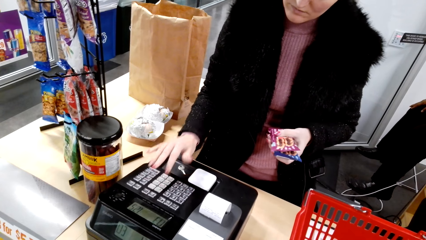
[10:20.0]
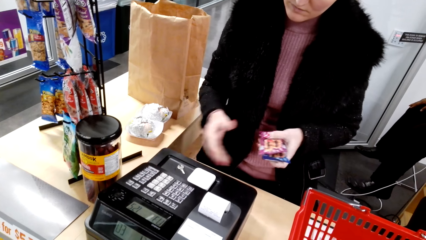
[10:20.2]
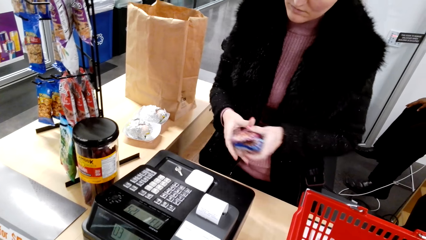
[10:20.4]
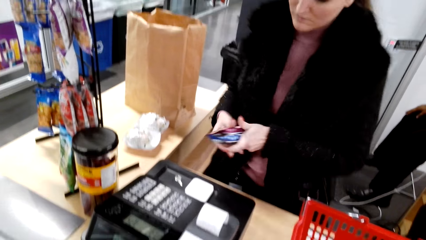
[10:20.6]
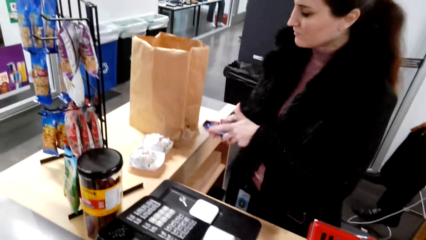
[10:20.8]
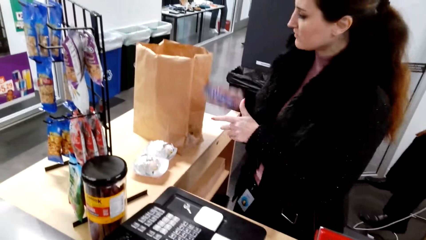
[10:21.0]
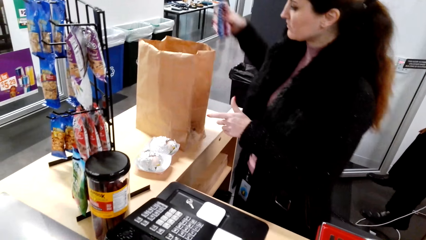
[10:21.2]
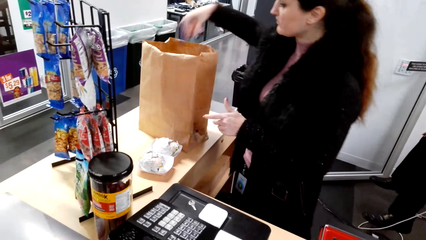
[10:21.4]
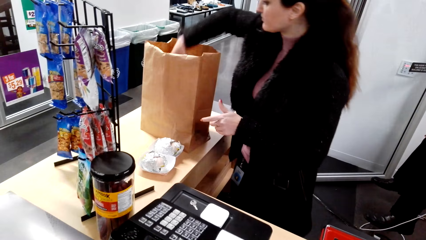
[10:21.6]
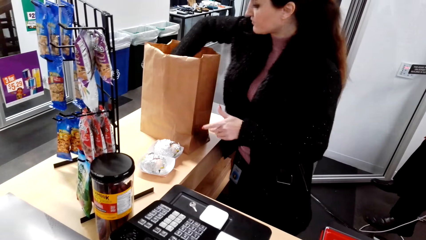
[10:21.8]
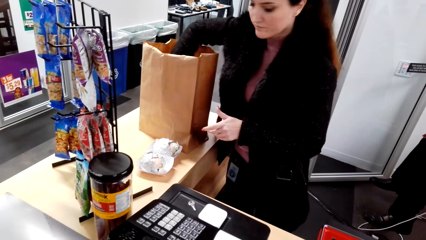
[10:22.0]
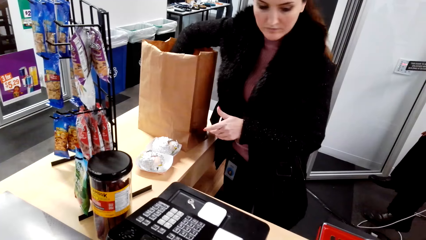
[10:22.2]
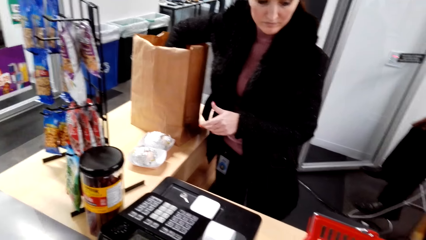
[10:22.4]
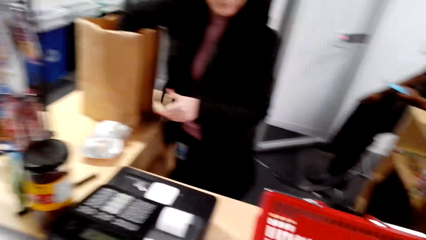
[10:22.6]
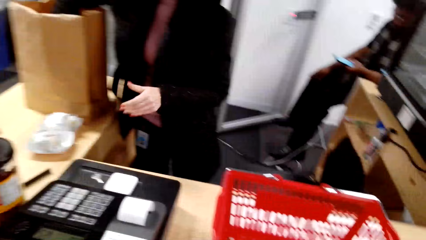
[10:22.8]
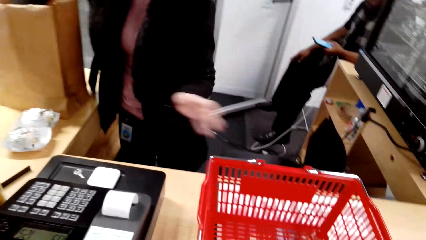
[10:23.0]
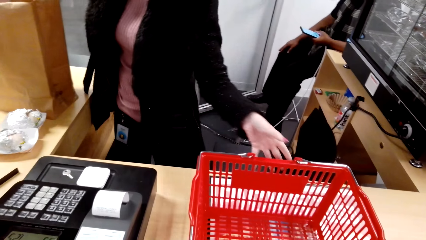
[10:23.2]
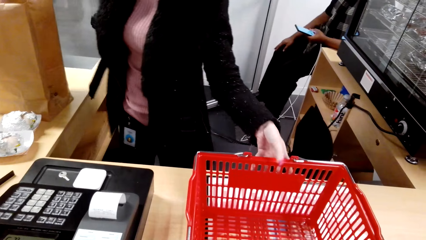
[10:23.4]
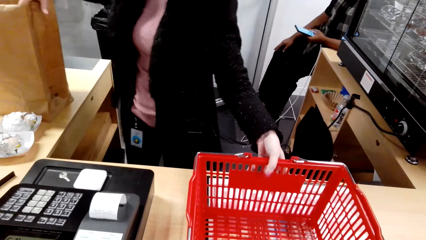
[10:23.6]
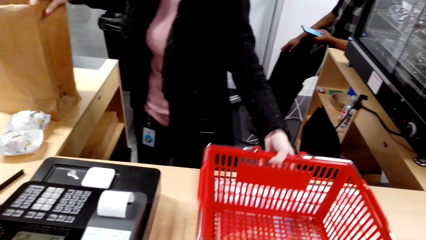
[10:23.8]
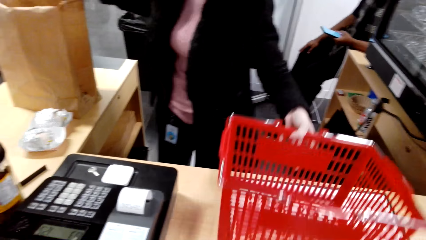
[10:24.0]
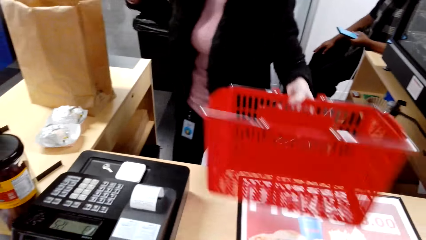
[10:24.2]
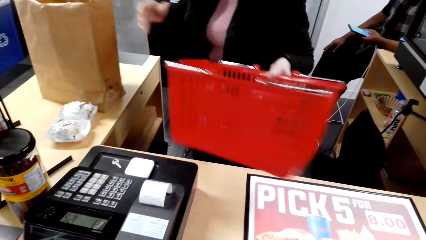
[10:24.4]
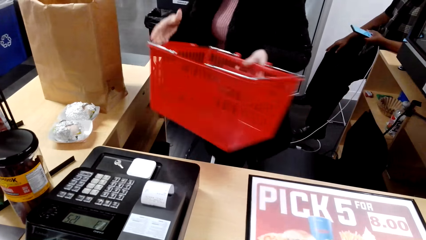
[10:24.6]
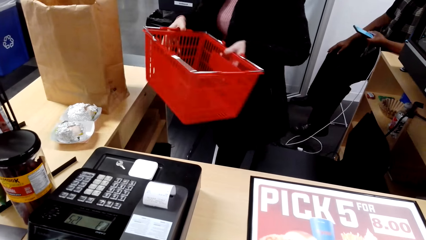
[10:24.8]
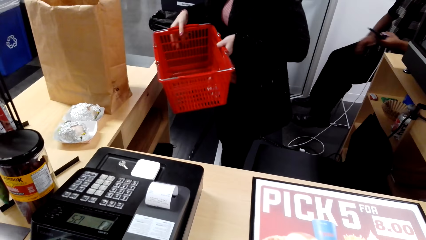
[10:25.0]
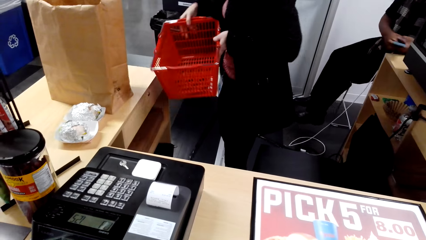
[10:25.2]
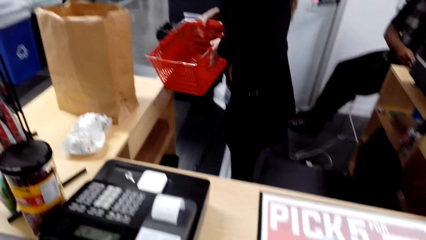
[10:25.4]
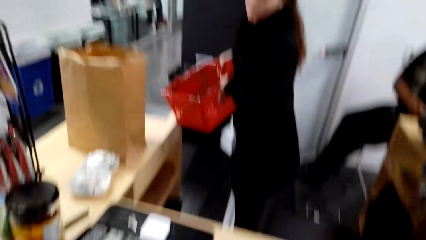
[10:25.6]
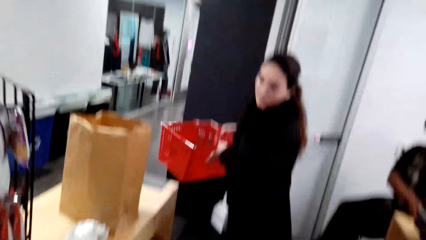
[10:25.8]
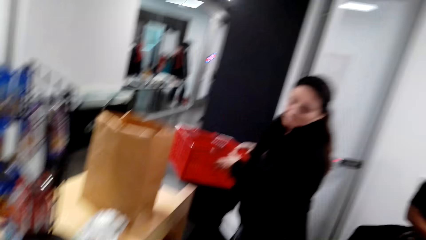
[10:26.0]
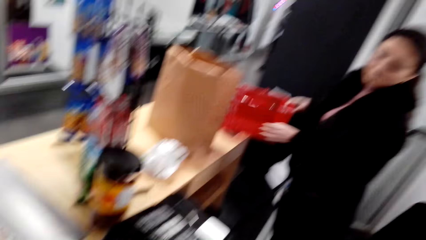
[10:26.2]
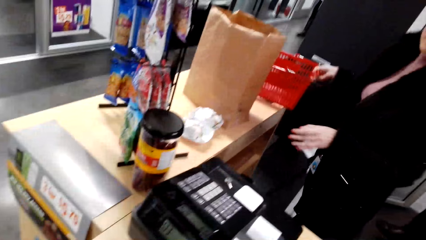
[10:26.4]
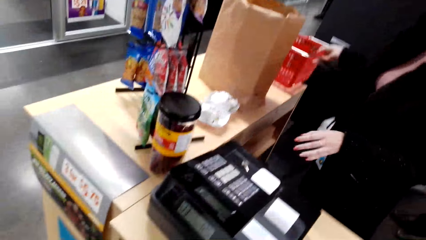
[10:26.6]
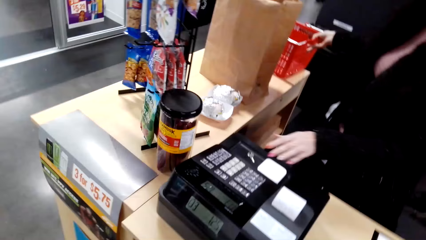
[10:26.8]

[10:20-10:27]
The cashier puts the fig bars in the shopping bag and picks the shopping basket from the counter.

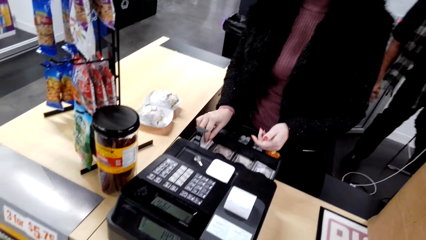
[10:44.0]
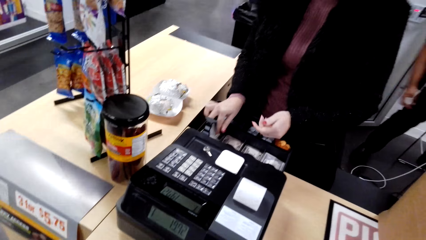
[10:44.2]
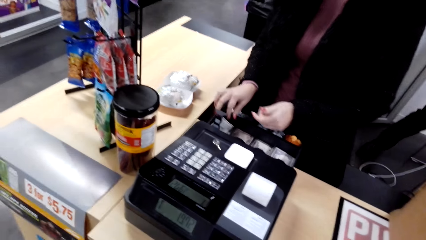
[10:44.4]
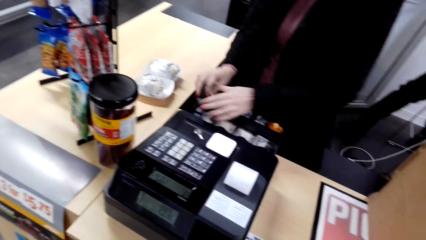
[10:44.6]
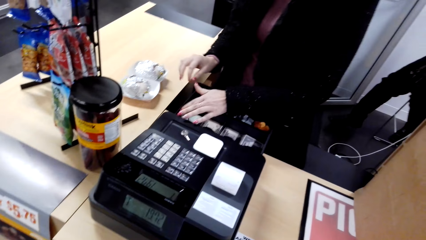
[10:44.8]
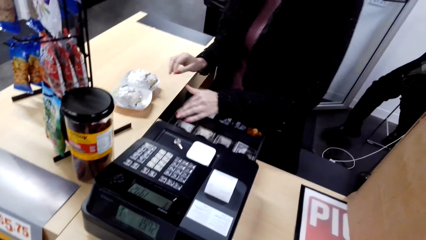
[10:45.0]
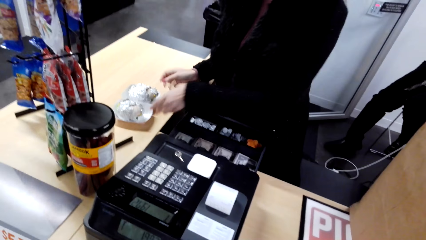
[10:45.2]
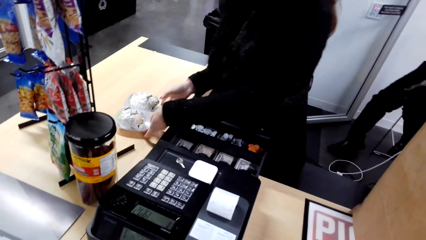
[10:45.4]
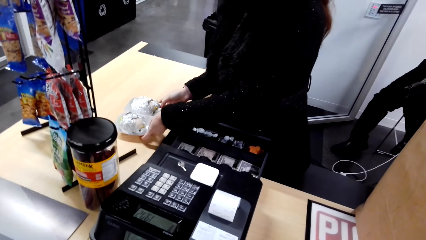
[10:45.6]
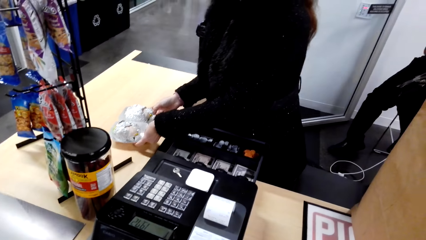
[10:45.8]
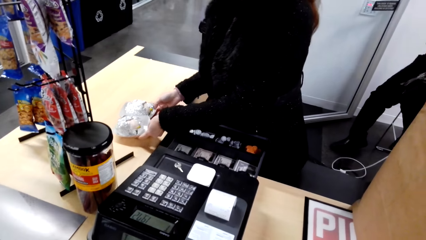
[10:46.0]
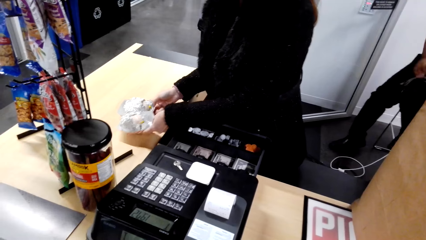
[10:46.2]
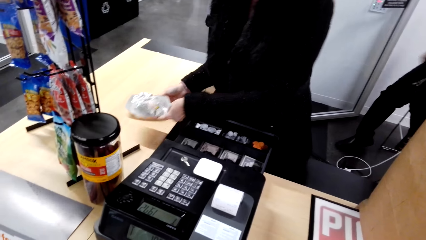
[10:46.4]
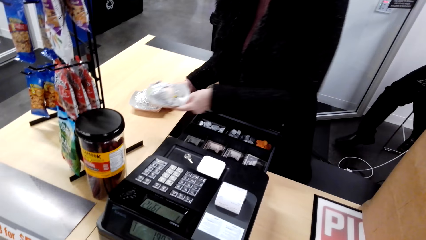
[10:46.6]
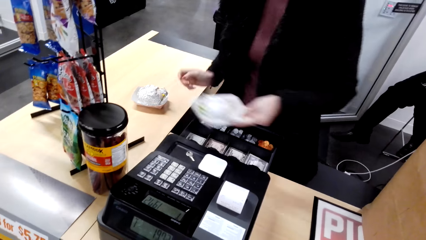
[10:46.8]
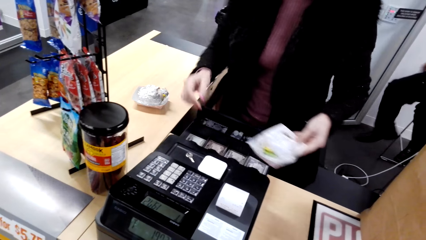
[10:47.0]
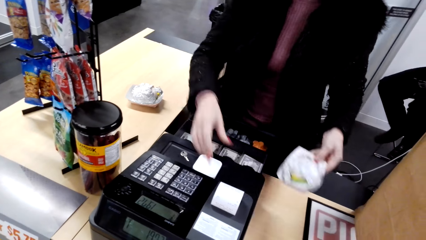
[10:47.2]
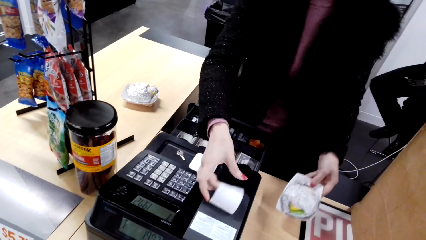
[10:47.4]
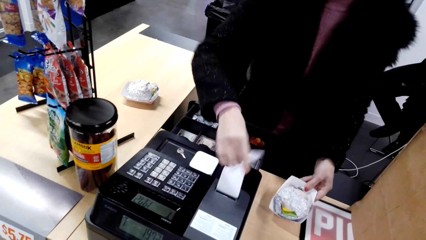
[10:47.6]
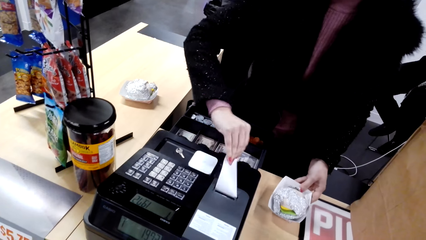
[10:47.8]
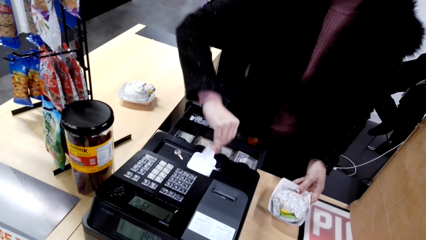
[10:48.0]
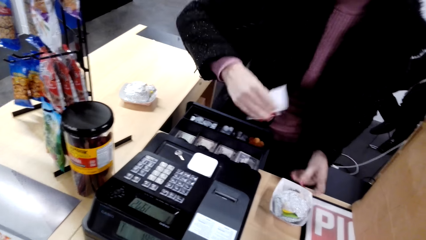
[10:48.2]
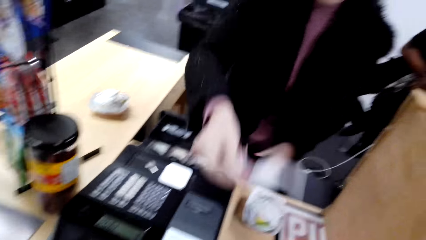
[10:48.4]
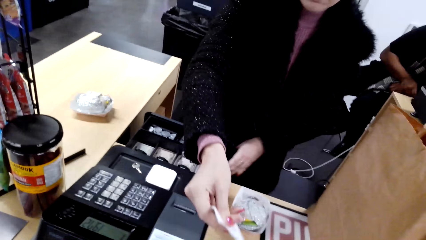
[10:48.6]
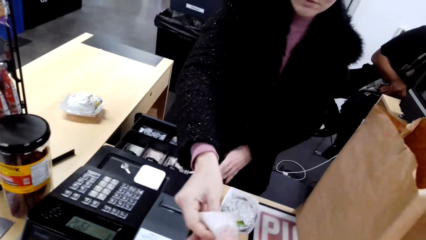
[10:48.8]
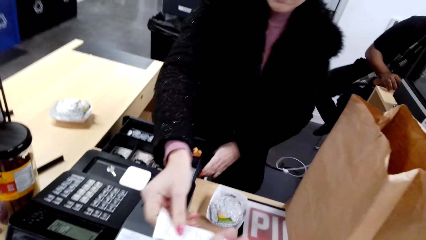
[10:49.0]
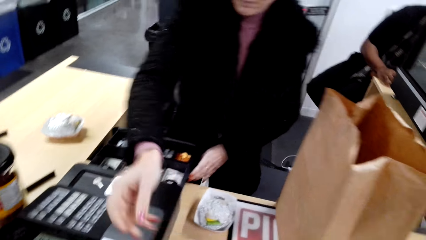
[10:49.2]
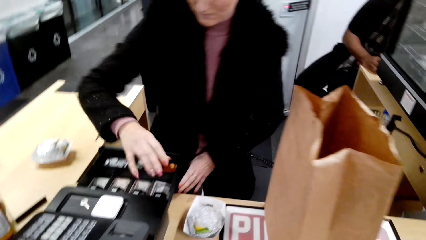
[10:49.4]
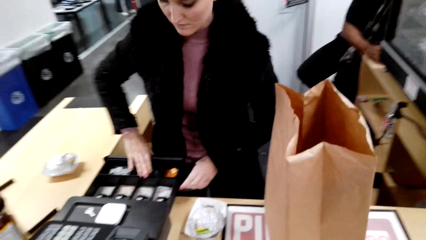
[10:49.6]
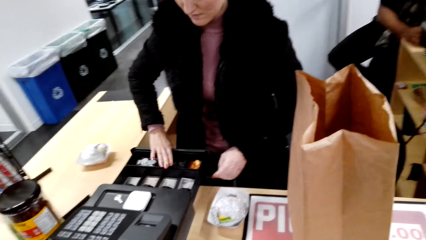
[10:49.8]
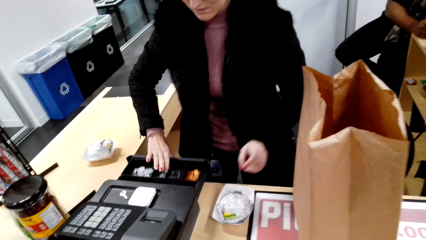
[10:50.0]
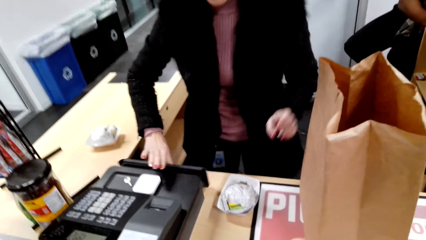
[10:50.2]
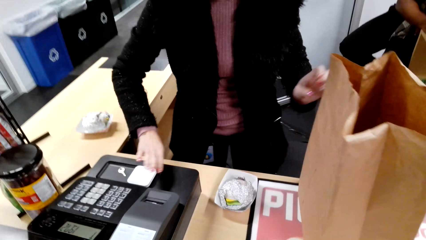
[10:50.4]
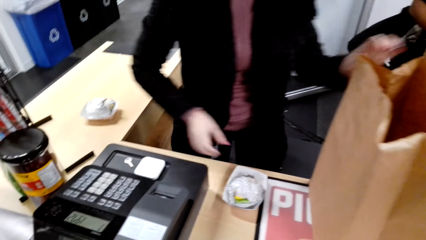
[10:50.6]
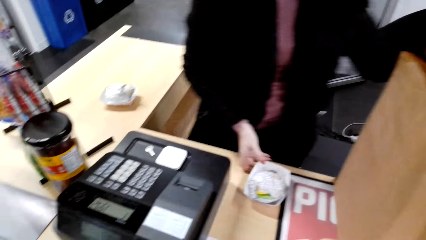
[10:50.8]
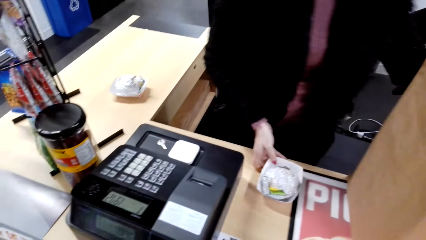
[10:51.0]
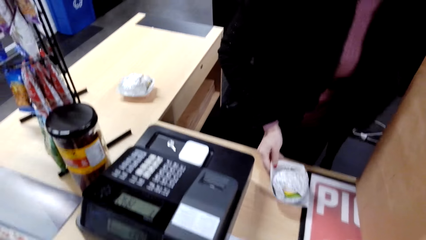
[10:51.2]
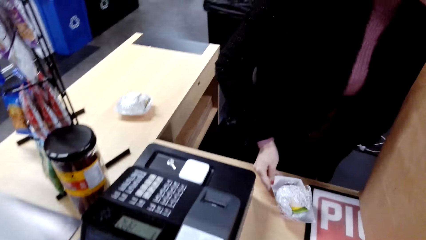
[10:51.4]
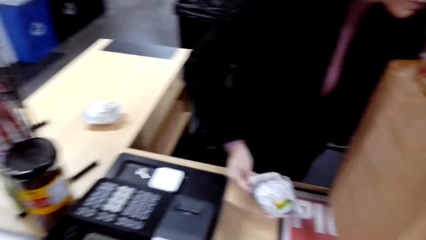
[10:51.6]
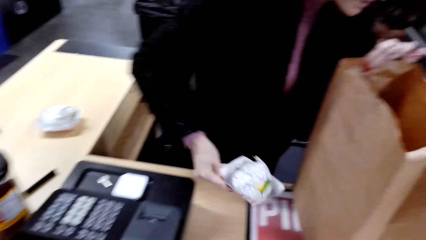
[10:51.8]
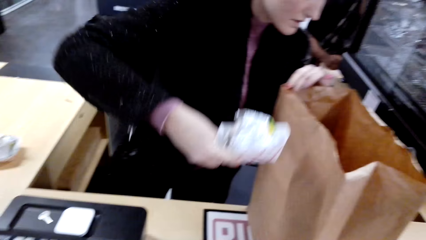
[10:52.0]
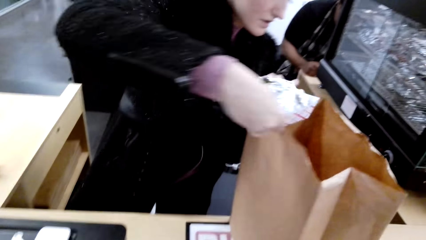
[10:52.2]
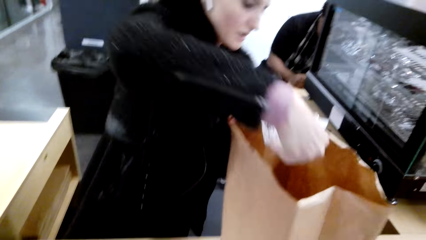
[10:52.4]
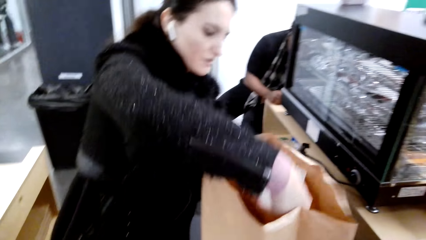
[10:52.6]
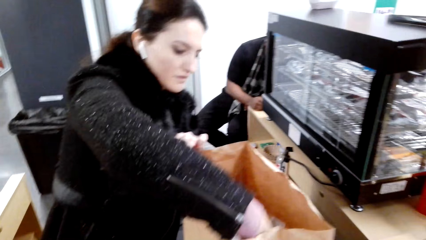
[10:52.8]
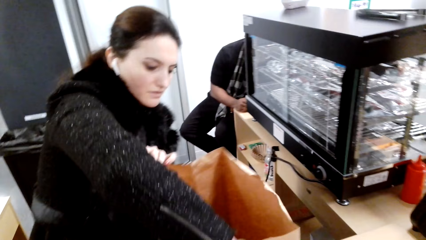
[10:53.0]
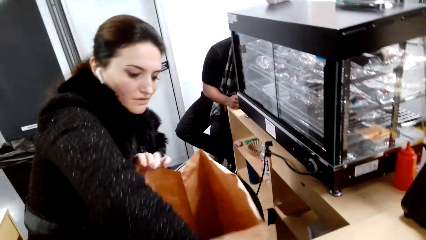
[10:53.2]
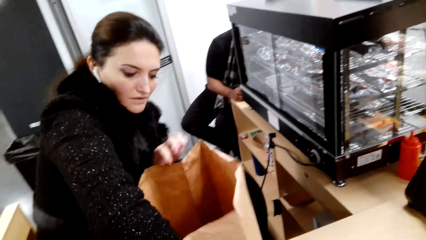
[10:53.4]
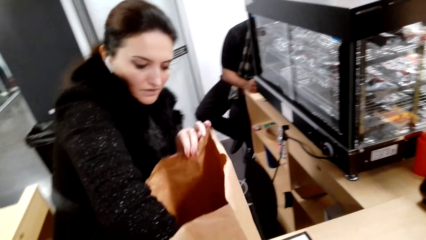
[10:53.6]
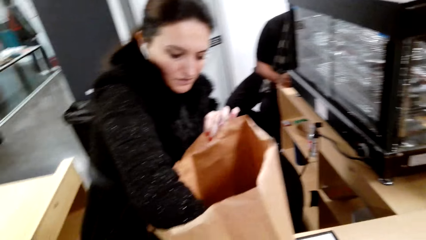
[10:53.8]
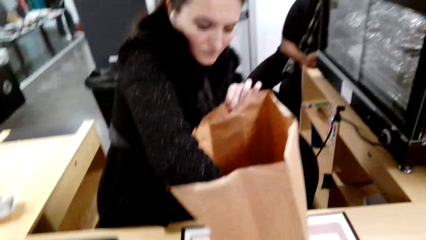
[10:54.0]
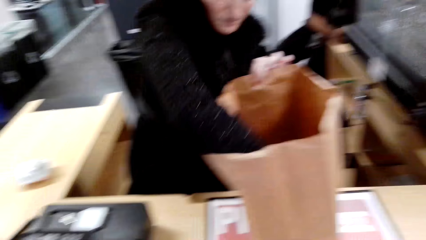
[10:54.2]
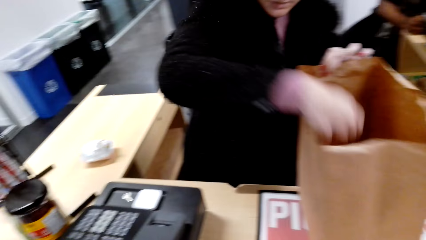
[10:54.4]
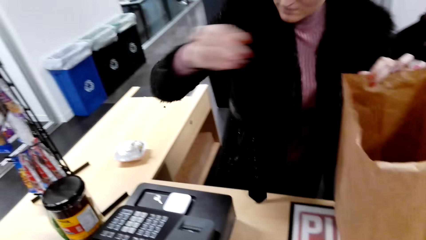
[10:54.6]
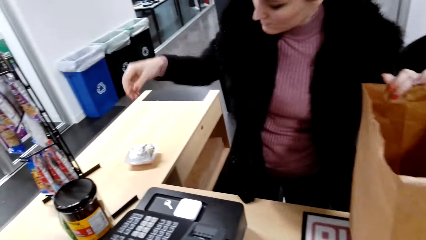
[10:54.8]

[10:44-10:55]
The cashier puts cash on the cash box. The cashier picks burgers from the counter, cuts the receipt from the printer and places a burger on the counter. The cashier hands the camera wearer the receipt. The cashier closes the cash drawer, picks the burger on the counter and puts the burger in the shopping bag.
